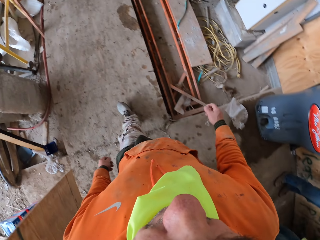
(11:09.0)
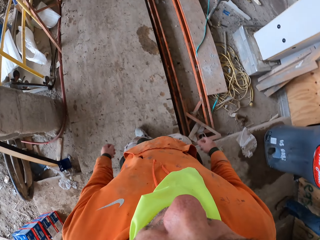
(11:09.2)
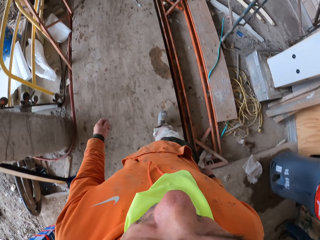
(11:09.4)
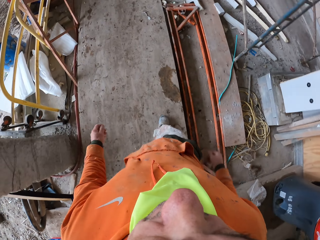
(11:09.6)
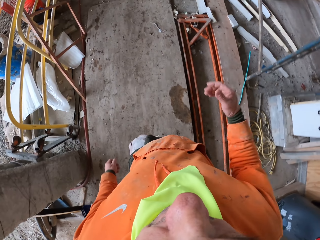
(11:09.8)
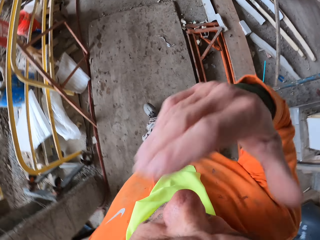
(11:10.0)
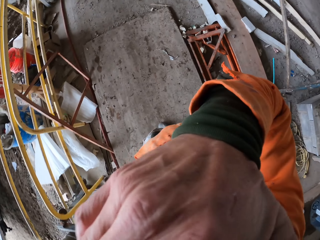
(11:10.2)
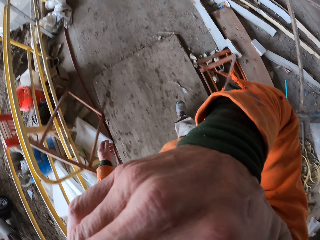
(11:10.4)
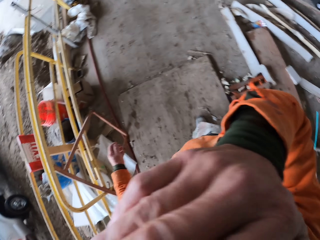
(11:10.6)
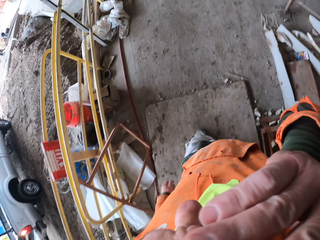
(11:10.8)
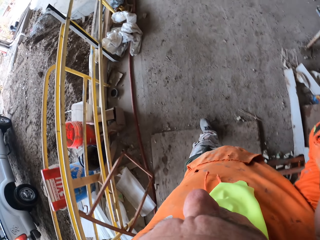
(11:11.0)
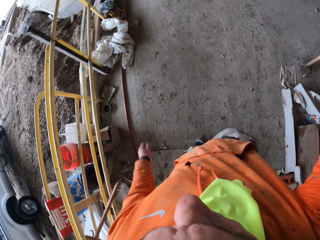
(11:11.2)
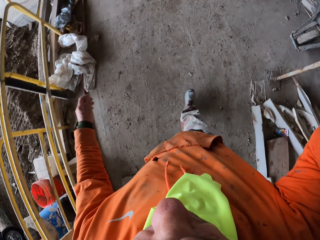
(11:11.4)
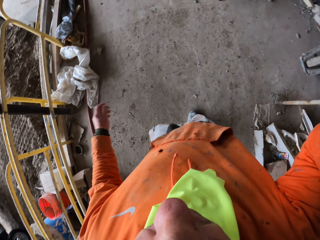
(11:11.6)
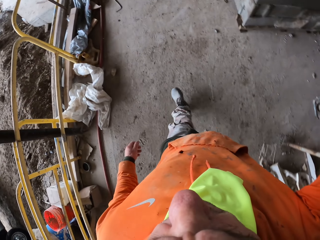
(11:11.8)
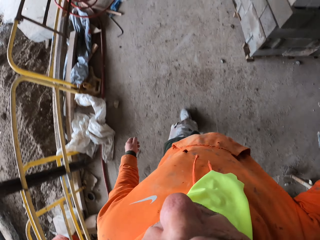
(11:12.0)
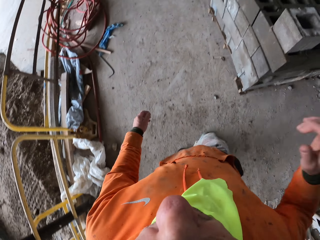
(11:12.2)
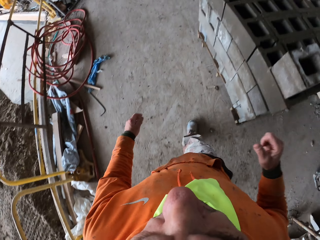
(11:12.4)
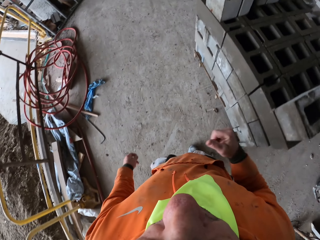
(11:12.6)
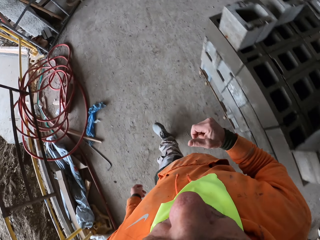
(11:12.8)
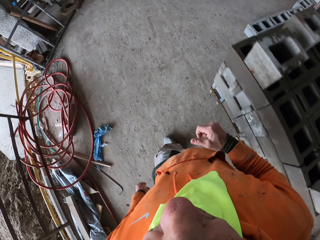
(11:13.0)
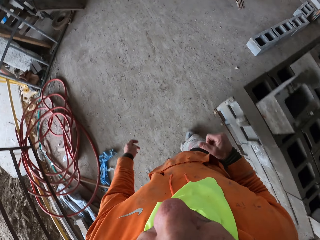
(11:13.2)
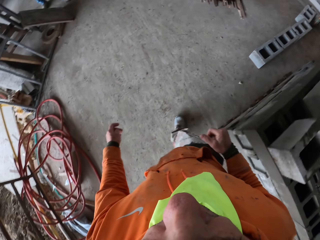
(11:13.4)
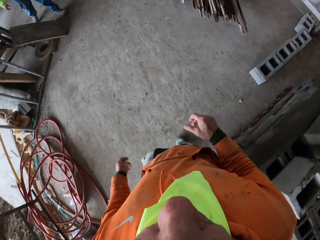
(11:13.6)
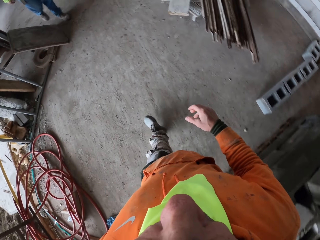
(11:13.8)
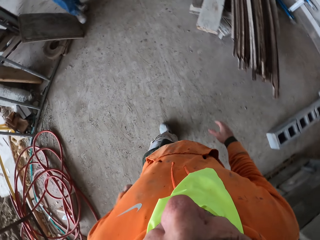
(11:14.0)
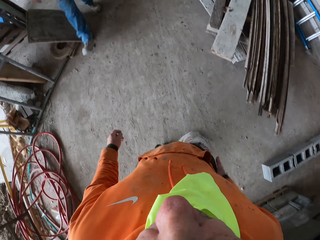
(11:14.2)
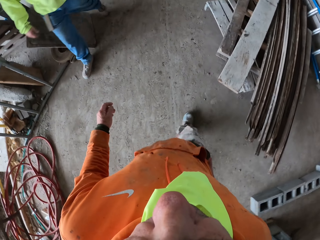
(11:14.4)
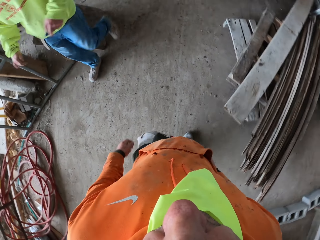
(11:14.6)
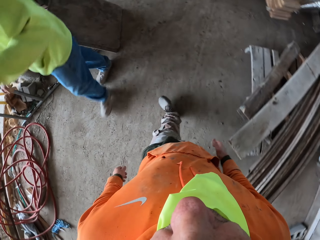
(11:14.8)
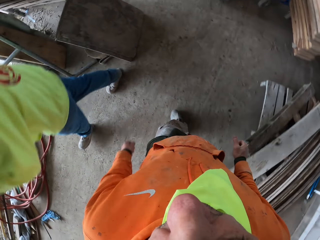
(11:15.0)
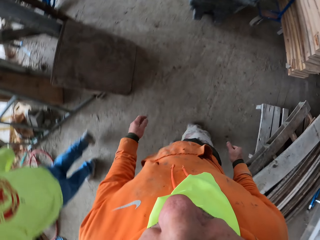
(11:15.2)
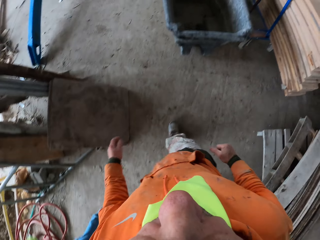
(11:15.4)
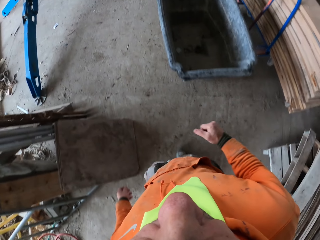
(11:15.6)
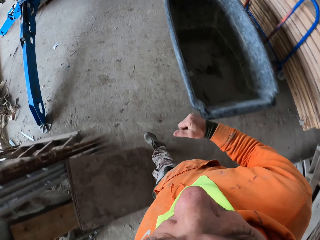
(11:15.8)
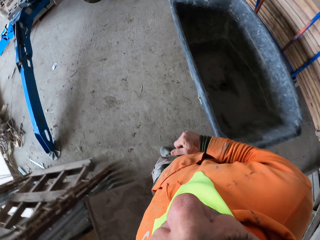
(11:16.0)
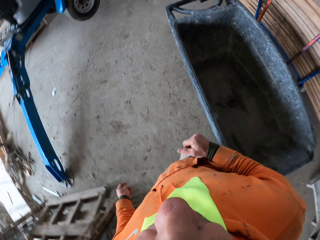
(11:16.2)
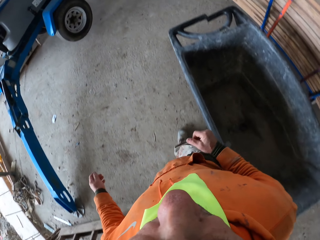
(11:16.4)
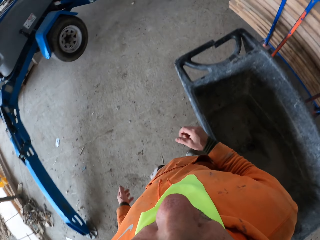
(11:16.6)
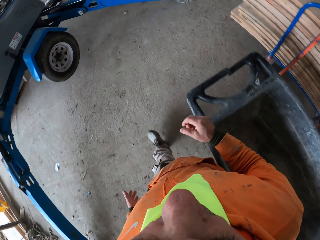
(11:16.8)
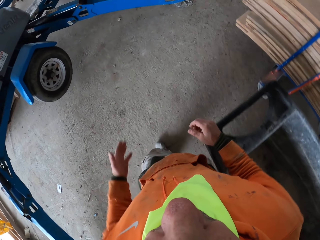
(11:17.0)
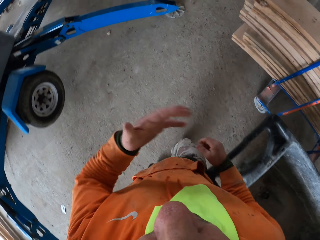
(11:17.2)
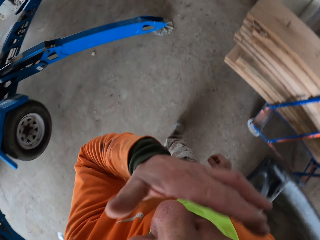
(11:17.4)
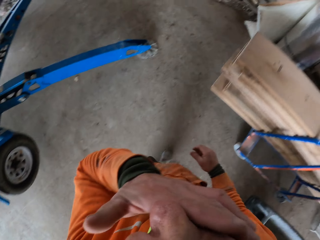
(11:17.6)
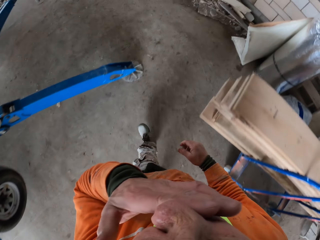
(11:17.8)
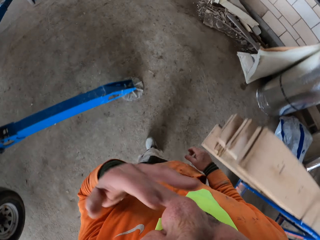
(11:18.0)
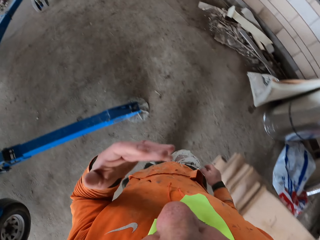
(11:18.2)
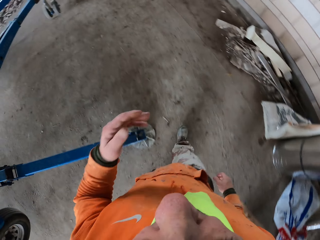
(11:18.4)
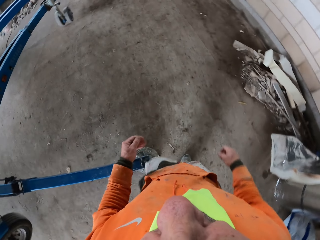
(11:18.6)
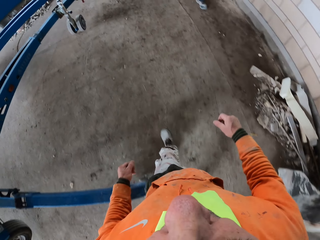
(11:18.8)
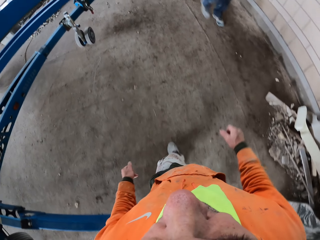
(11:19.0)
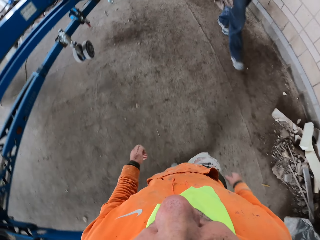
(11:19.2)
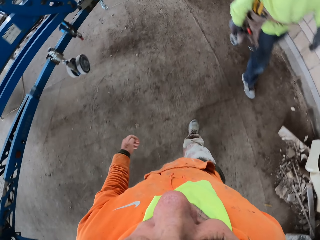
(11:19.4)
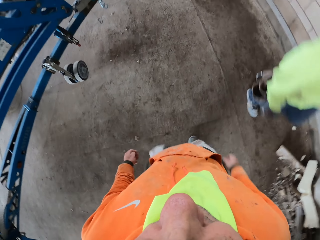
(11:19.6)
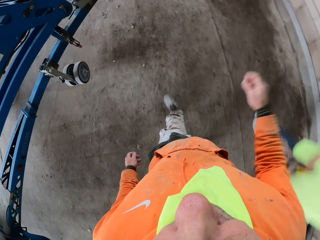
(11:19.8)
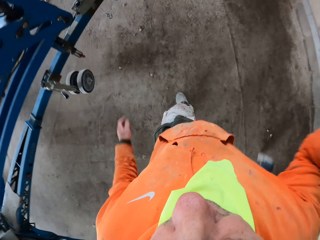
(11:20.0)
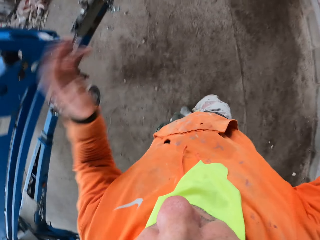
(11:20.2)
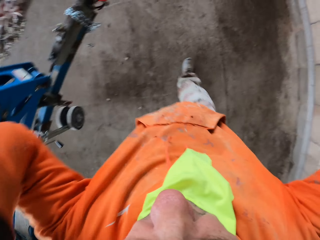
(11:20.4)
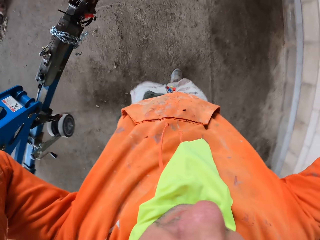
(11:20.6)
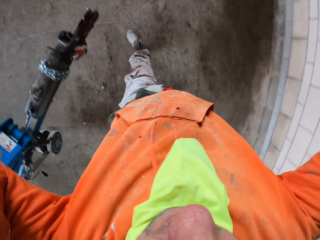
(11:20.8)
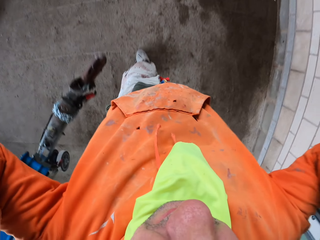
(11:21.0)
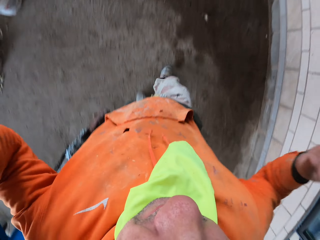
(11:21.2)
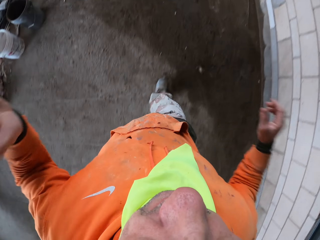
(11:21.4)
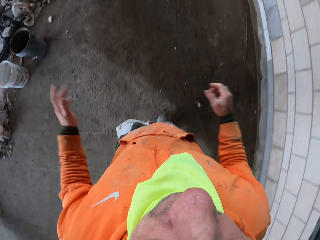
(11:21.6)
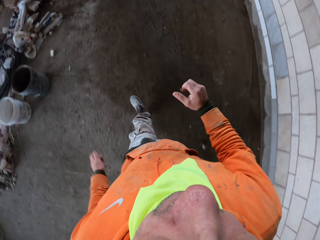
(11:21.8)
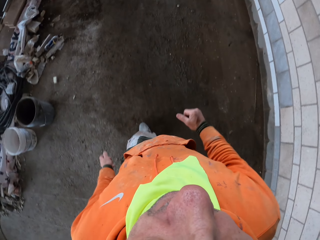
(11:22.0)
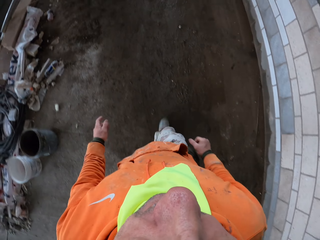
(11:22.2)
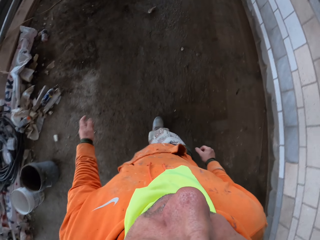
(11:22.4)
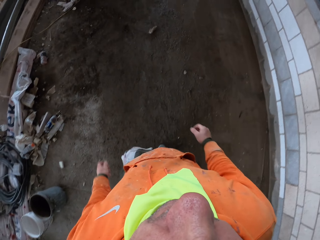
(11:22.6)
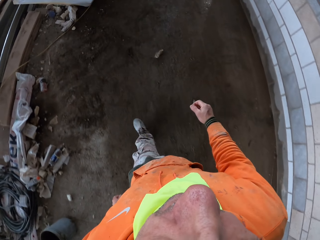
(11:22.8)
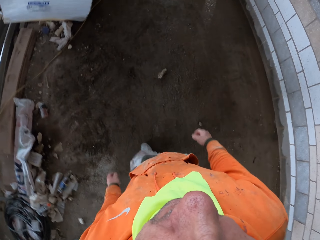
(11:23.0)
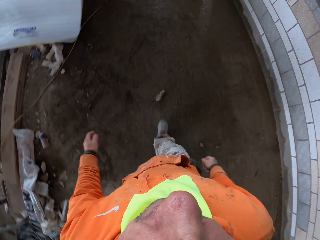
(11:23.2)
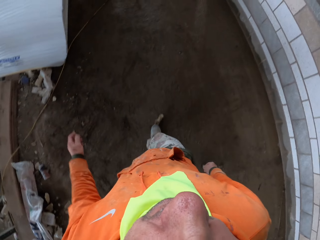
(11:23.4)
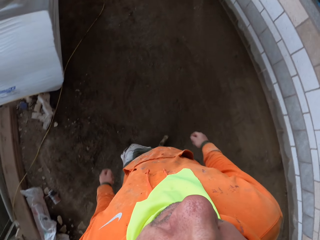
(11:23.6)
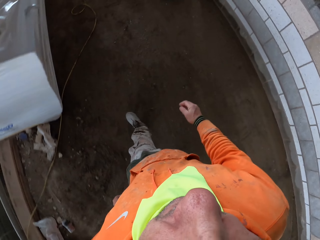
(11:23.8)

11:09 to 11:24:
The camera wearer wipes the face with the hand. A person walks at the construction site. The camera wearer walks around the construction site. They wipe the nose with the hand. Another person walks at the construction site. The camera wearer fixes the camera.

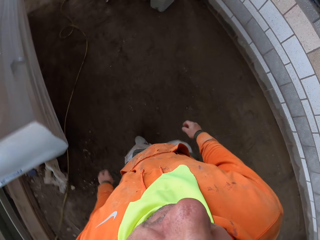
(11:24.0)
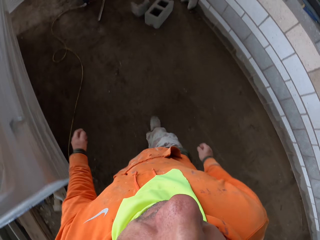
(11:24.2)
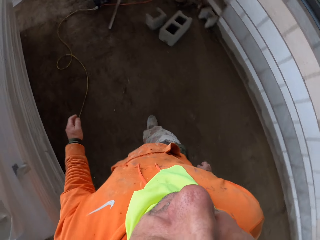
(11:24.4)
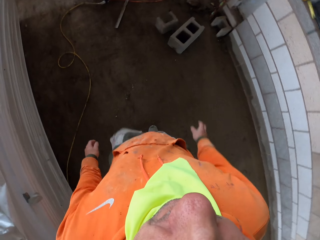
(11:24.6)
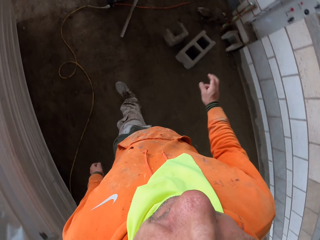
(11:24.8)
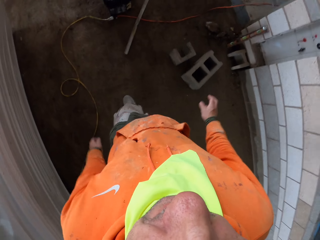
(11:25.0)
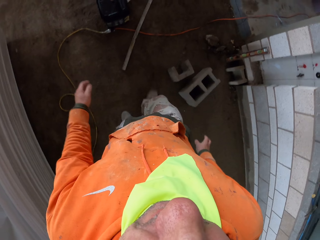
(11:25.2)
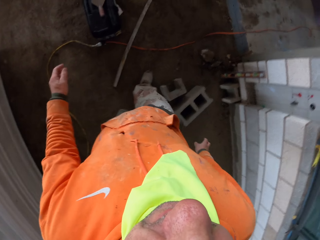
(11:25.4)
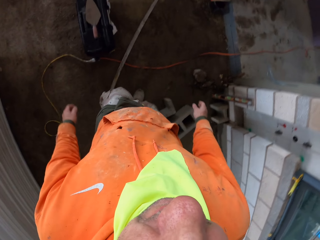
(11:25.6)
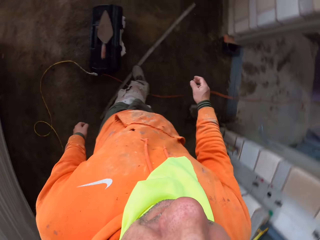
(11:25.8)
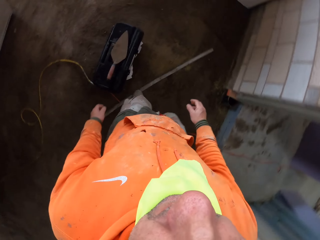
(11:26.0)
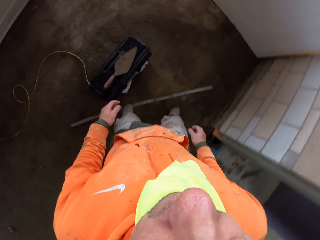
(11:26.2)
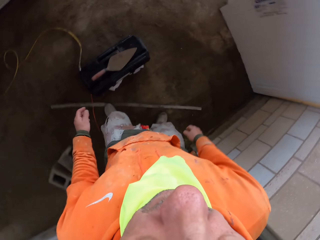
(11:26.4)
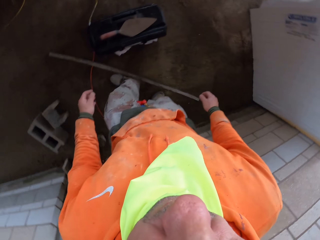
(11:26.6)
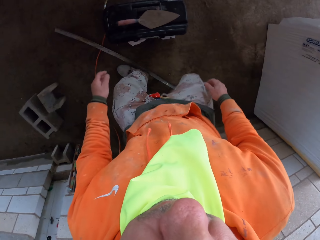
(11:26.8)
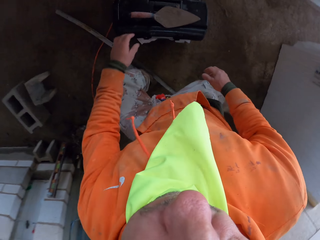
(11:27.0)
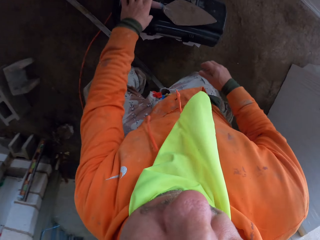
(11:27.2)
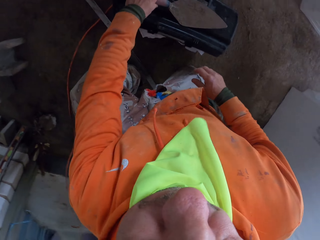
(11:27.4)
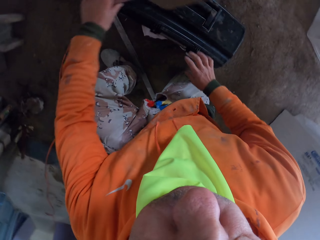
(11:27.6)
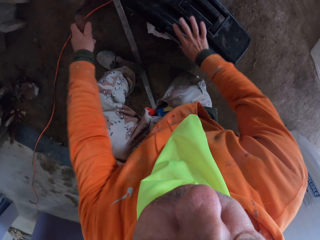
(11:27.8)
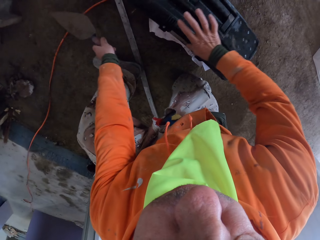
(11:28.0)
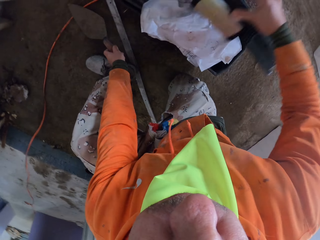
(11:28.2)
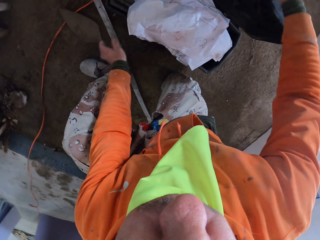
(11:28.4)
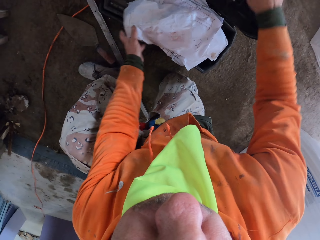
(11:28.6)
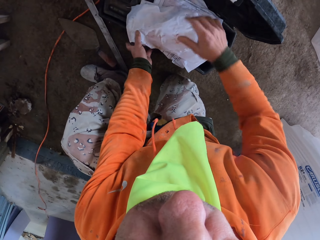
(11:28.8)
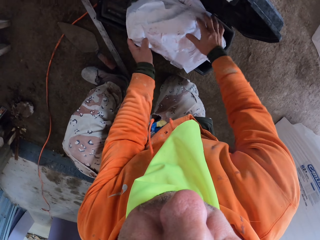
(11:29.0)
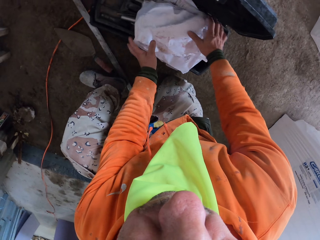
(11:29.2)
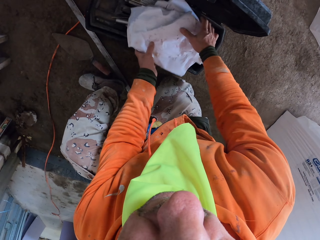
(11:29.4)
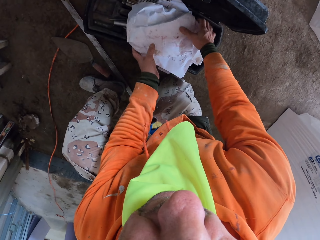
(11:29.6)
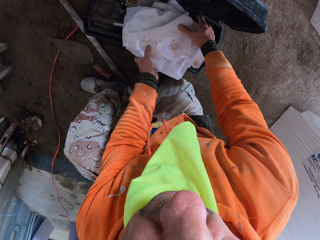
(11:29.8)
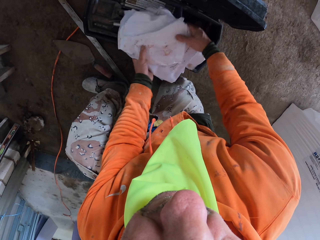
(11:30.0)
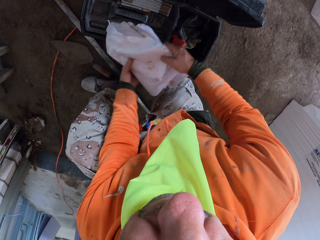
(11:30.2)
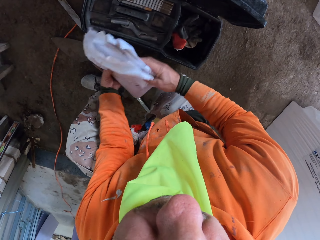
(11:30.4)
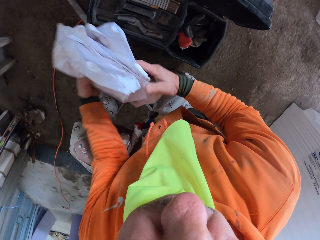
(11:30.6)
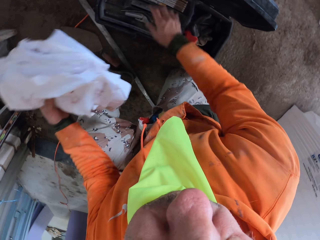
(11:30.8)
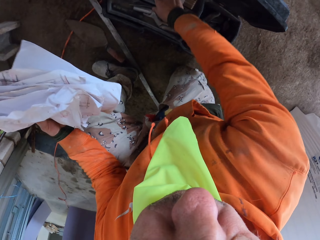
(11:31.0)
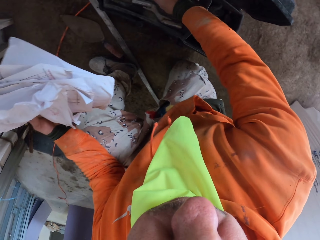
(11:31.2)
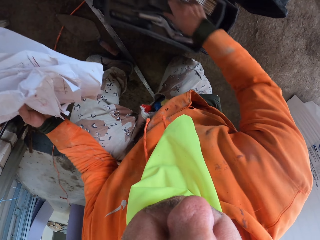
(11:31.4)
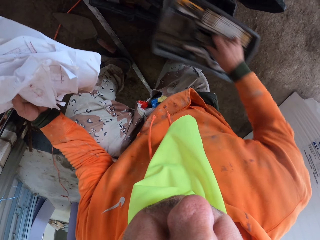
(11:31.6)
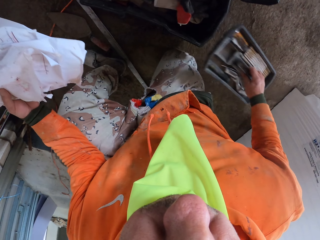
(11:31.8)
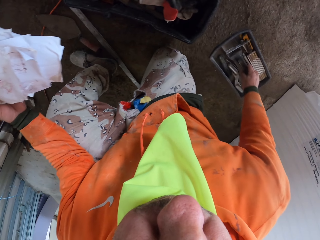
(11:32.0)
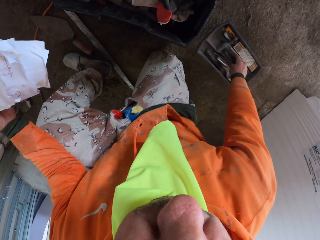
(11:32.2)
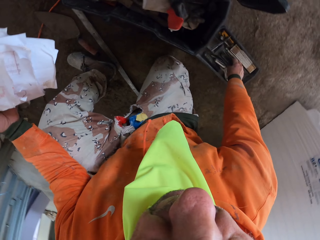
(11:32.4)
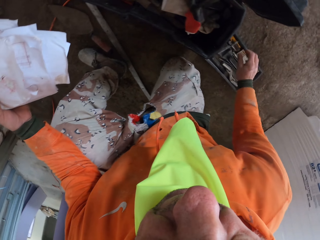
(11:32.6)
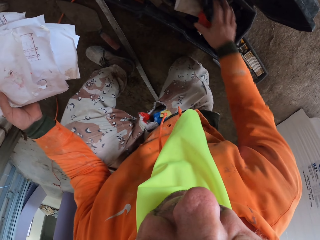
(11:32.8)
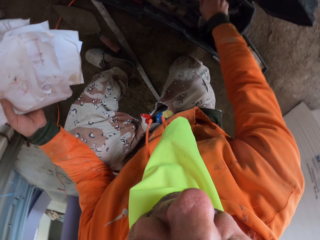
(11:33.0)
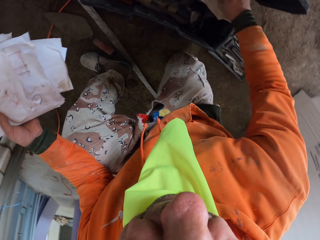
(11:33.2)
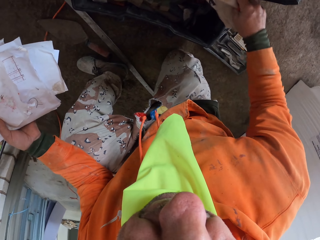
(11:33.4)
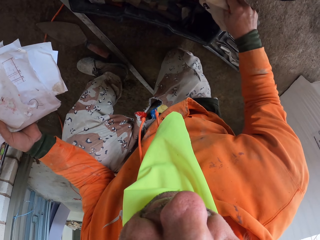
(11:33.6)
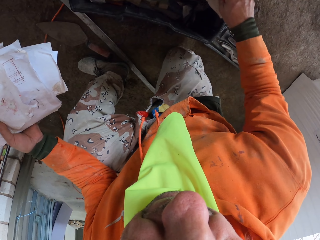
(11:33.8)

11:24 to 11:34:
The camera wearer kneels. They pick up a trowel, open the tool box, and place the trowel on the floor. They pick up papers. They pick up another tool box, place the tool box on the floor, and inspect the tool box. They pick up the paper.
